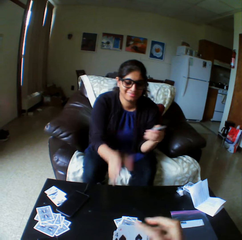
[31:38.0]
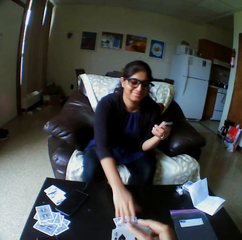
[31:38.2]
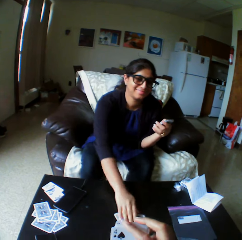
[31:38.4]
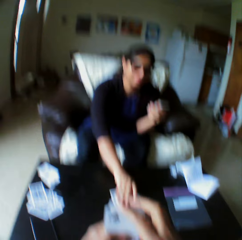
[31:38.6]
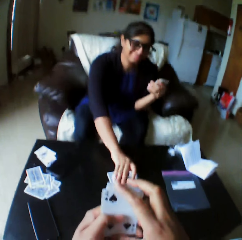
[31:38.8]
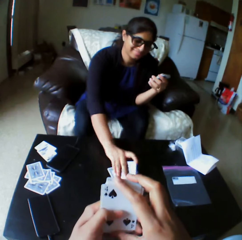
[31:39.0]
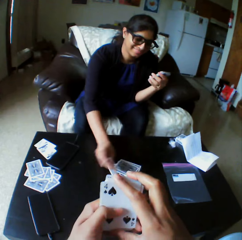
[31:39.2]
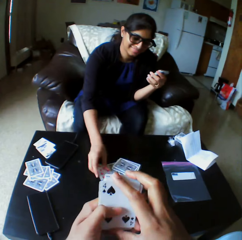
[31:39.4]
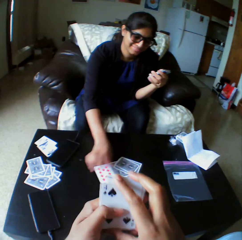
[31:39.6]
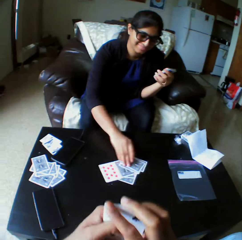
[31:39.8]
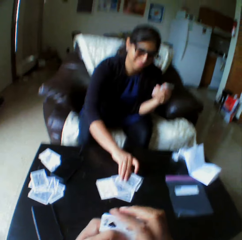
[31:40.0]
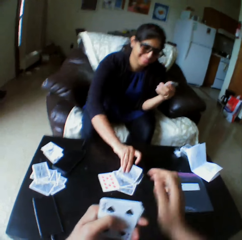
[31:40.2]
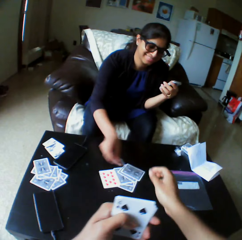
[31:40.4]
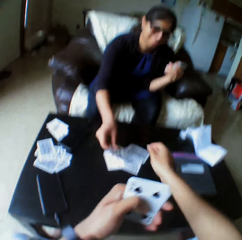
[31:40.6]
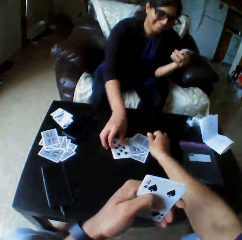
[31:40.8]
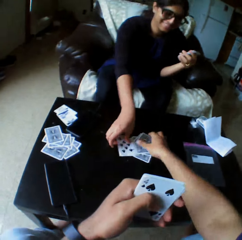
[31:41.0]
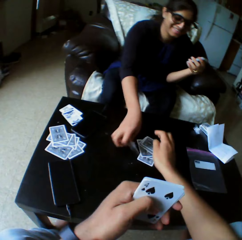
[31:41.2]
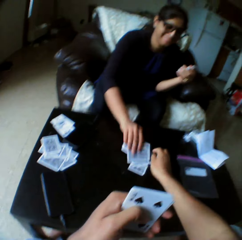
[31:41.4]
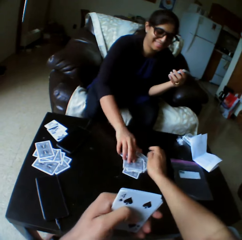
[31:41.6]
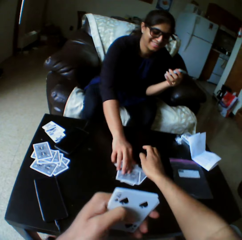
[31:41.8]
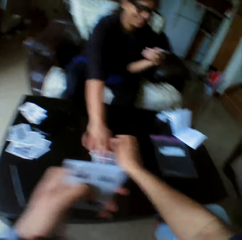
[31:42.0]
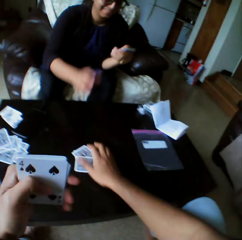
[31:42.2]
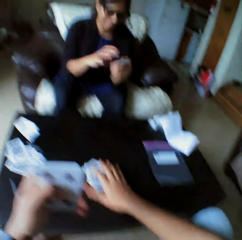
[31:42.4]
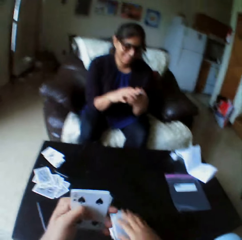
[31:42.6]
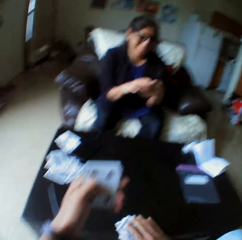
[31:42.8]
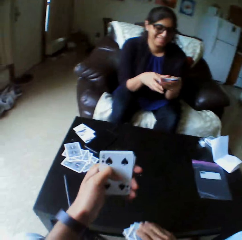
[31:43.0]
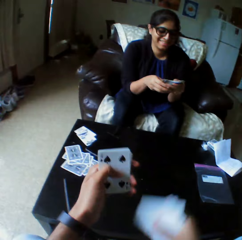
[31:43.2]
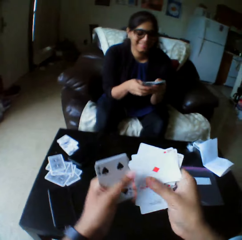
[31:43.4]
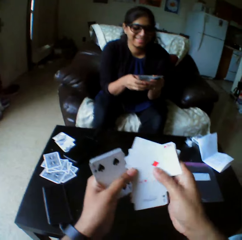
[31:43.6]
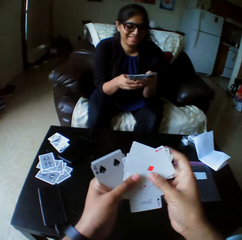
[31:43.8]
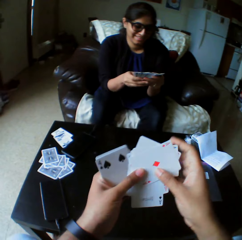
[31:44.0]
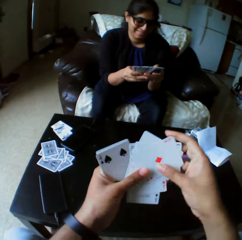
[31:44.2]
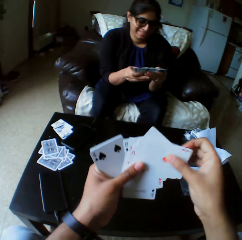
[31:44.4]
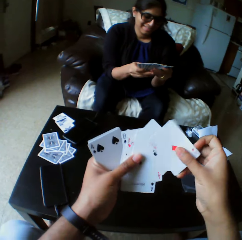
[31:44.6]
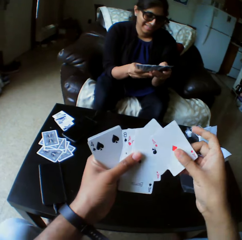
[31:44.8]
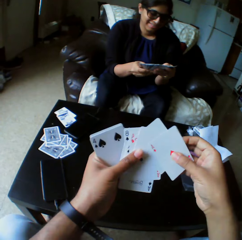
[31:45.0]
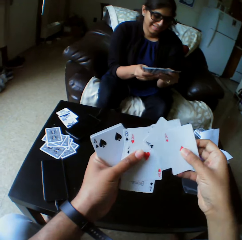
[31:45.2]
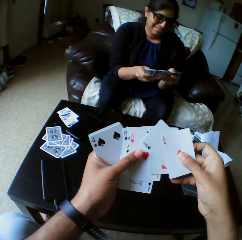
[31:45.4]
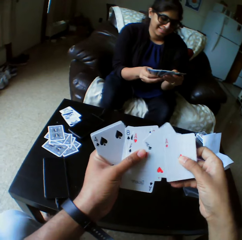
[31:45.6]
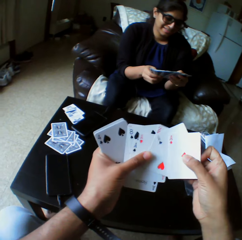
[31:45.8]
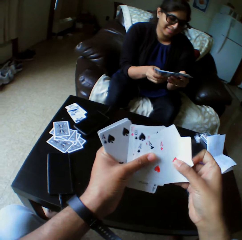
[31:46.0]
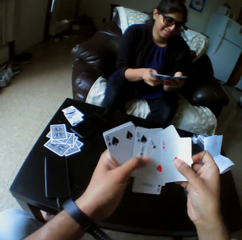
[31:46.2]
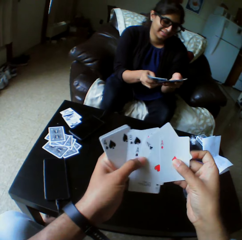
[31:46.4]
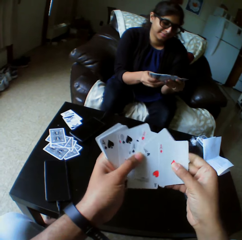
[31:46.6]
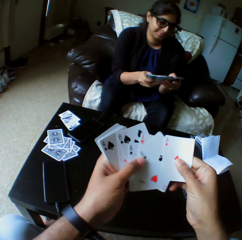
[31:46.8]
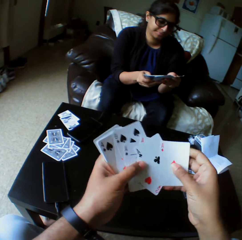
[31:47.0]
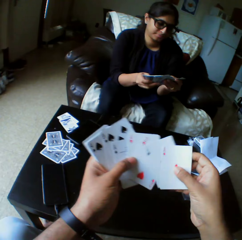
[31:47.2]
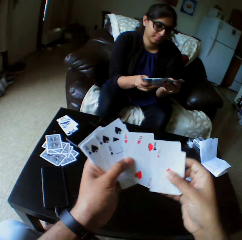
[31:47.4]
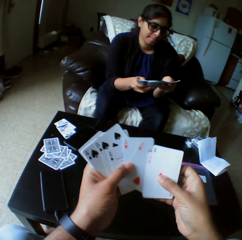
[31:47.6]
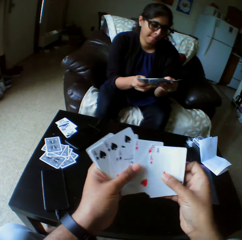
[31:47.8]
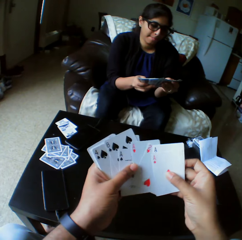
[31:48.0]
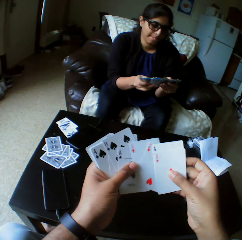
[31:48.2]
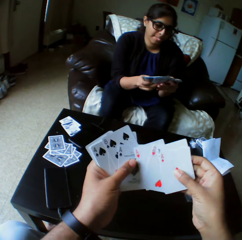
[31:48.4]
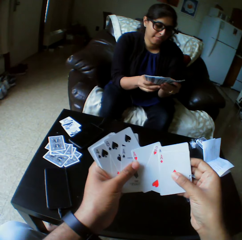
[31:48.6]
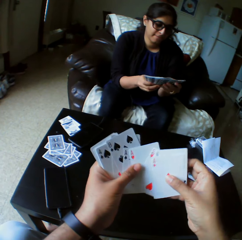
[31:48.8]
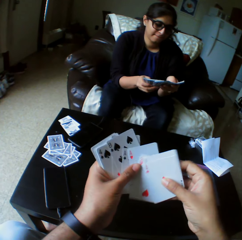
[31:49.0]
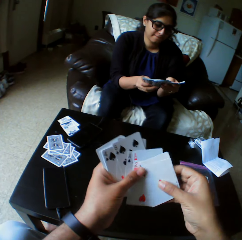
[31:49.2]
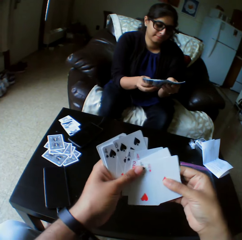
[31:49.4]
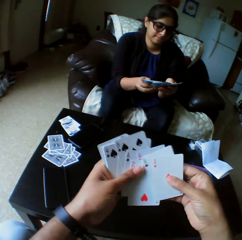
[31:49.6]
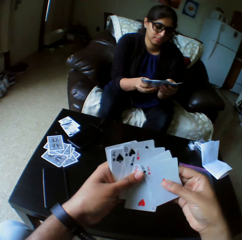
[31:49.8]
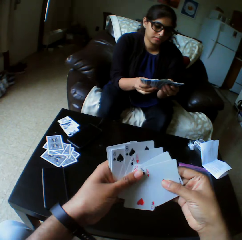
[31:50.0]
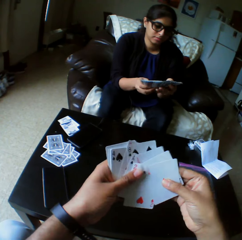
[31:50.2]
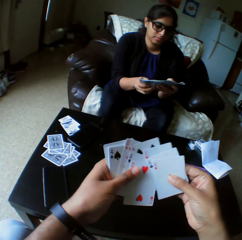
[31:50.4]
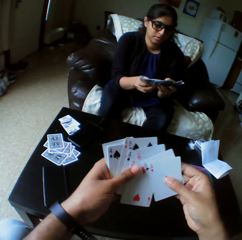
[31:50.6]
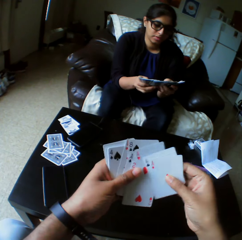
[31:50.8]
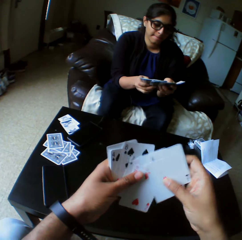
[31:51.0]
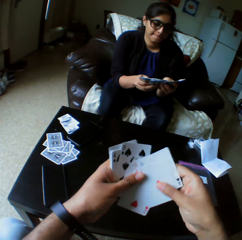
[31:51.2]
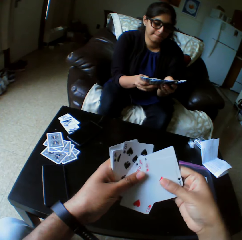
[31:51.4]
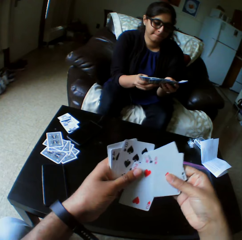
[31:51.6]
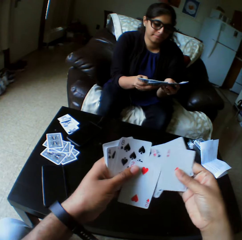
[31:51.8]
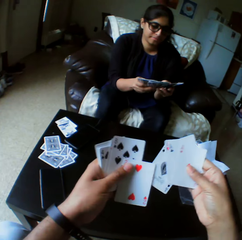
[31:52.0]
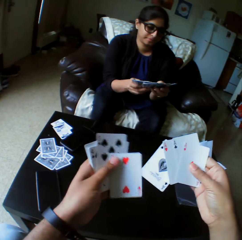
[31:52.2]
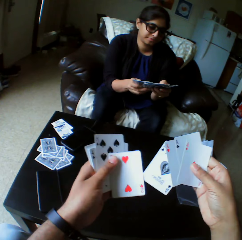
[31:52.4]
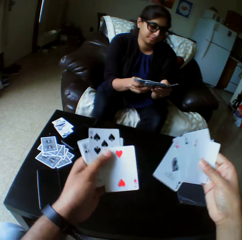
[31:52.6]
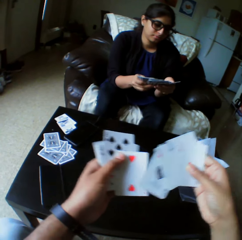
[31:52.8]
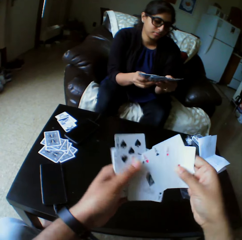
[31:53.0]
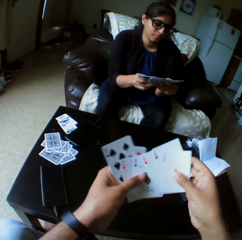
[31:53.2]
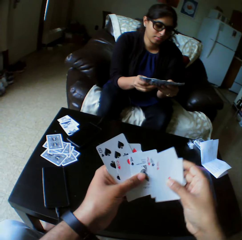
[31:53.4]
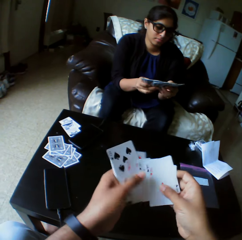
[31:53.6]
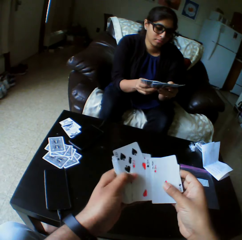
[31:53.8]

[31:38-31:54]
A woman takes the play cards. The woman opens a card with the right hand, closes the card with the right hand, and passes the cards to the camera wearer with the right hand. The camera wearer picks up a card from the table with the right hand. The woman shuffles the cards with both hands. The camera wearer selects the play cards. The woman selects the play cards.

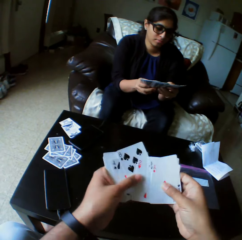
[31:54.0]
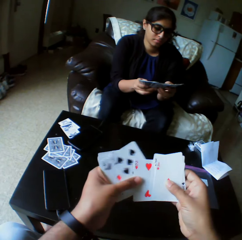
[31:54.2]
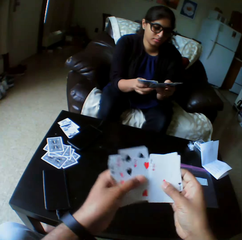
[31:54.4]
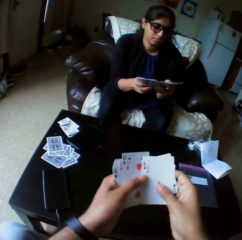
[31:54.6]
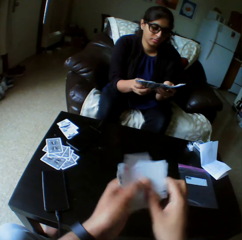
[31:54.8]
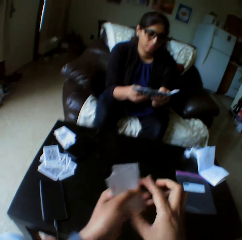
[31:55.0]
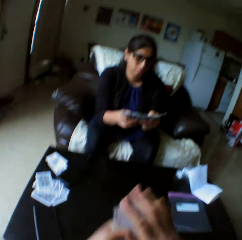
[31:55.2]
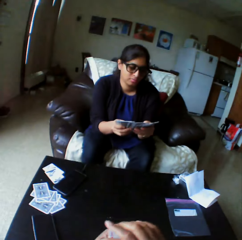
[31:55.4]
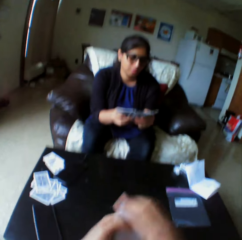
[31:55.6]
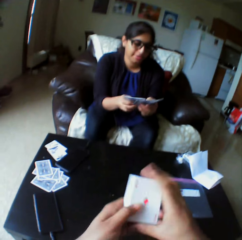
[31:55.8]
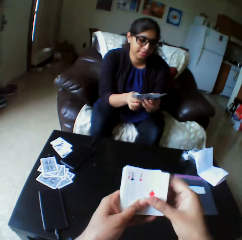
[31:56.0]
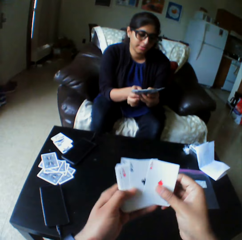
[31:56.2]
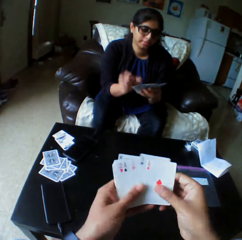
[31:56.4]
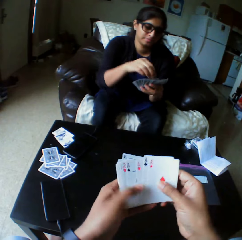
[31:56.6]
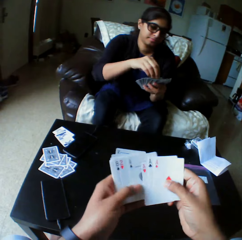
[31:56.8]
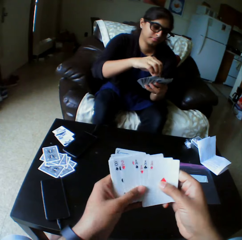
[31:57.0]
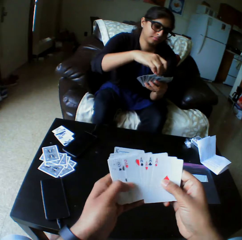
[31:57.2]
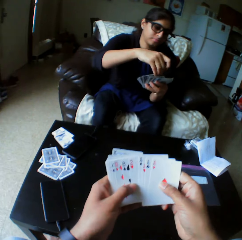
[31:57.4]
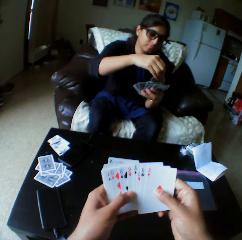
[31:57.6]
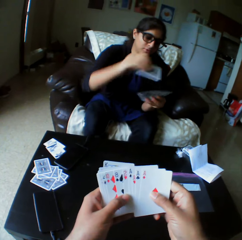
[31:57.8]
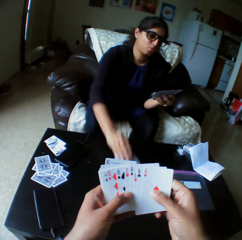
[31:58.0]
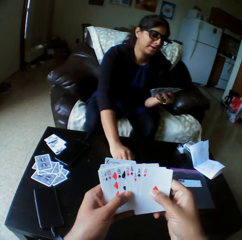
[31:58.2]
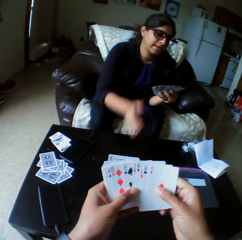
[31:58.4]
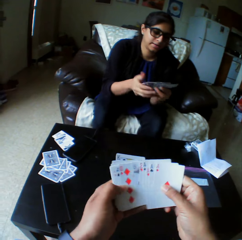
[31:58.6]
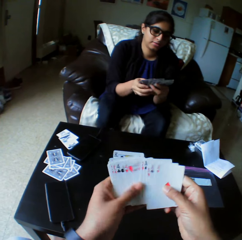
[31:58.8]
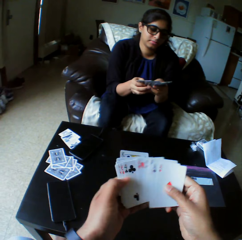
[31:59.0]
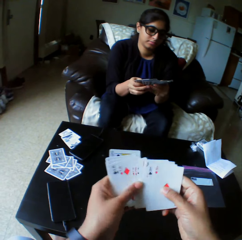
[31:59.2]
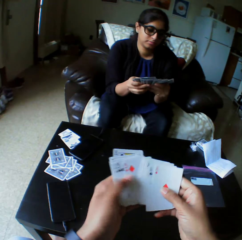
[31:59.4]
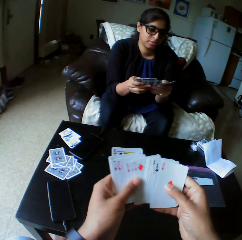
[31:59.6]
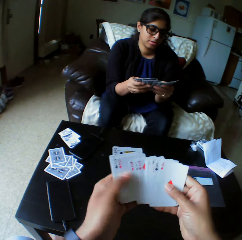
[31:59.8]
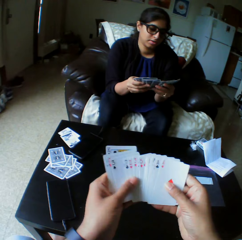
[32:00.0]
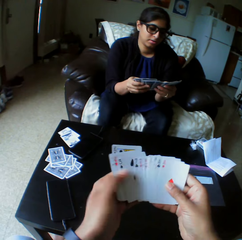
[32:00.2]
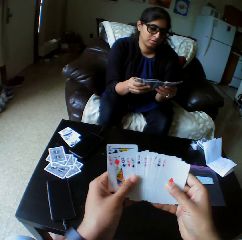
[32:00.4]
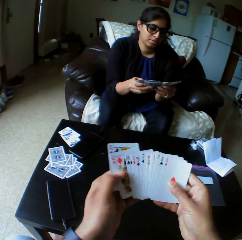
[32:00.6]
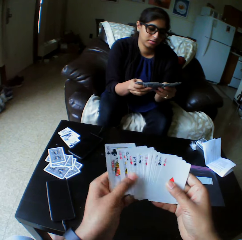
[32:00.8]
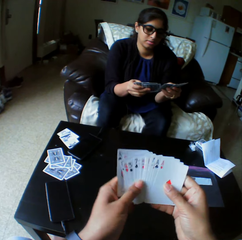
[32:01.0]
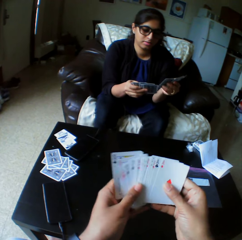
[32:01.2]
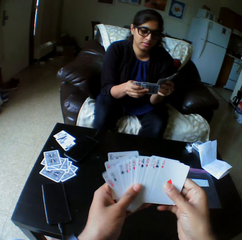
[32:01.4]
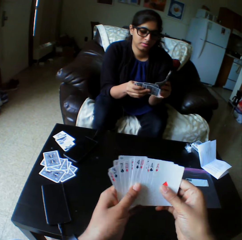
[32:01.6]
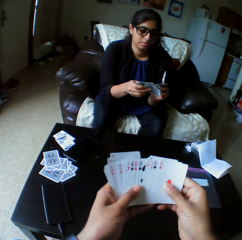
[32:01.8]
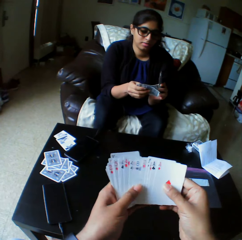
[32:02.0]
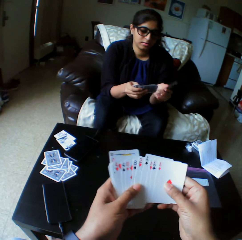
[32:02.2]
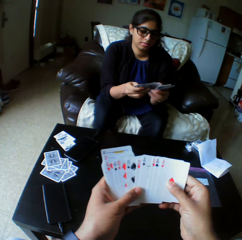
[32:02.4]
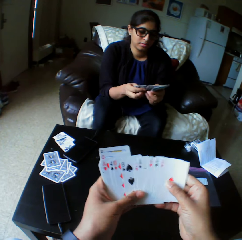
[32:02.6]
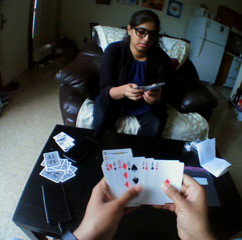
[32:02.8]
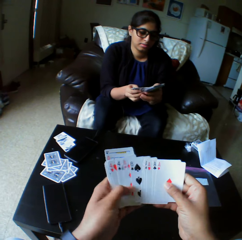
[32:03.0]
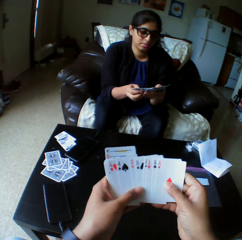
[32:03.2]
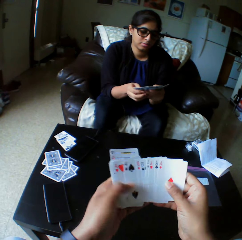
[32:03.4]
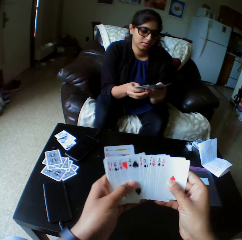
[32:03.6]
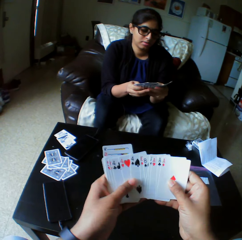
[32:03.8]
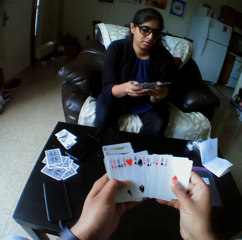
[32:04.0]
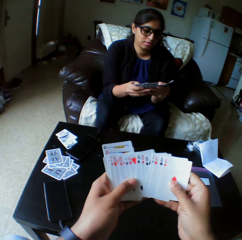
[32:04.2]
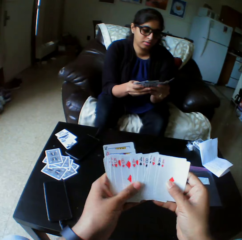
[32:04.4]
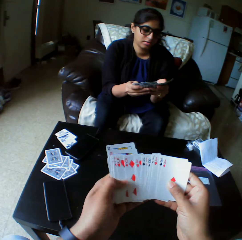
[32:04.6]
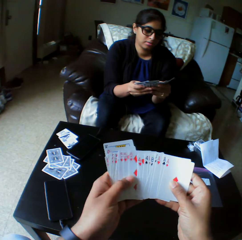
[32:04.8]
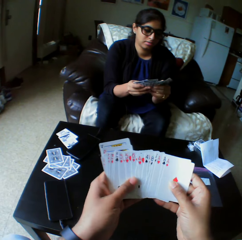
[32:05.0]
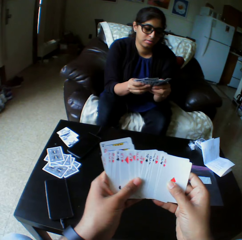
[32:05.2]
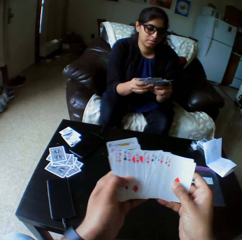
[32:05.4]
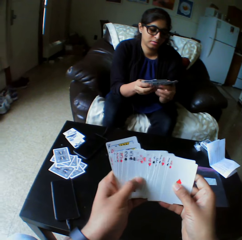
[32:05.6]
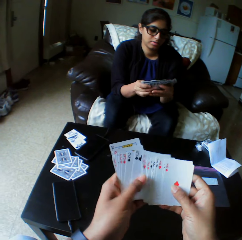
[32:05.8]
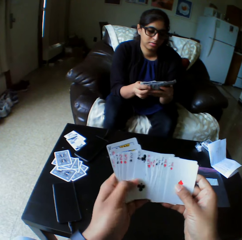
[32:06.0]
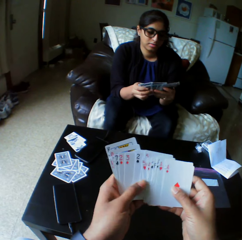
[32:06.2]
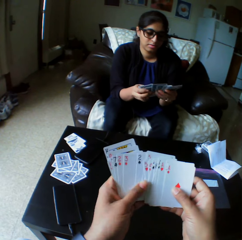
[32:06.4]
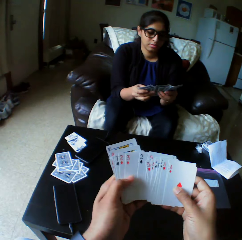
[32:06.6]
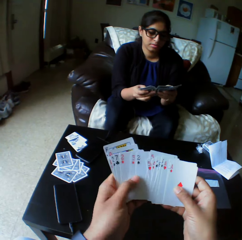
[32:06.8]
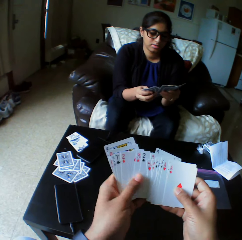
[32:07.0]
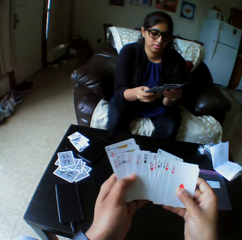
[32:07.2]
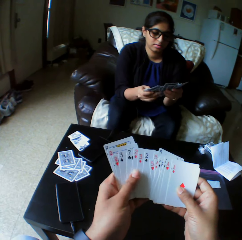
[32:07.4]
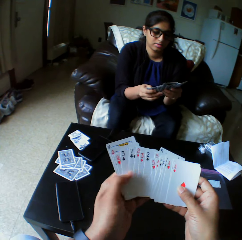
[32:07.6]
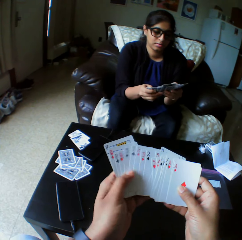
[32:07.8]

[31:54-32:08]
A lady takes the play cards. The lady drops the card on the table with her right hand. The lady selects the play cards and shuffles the cards with both hands.
